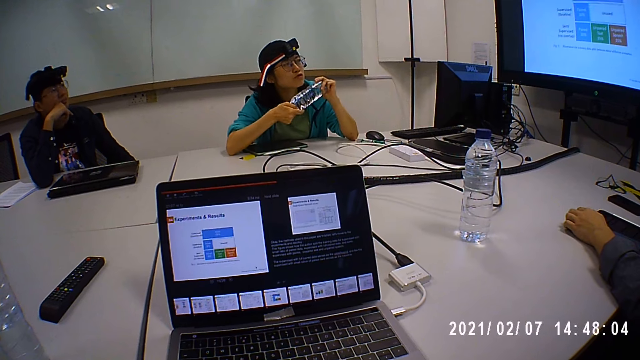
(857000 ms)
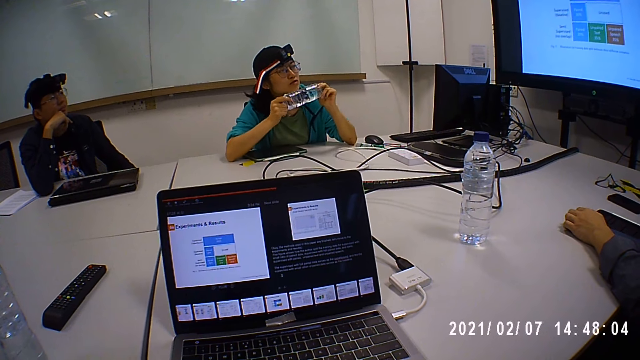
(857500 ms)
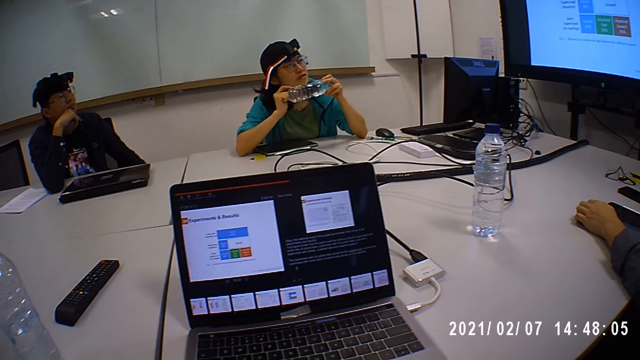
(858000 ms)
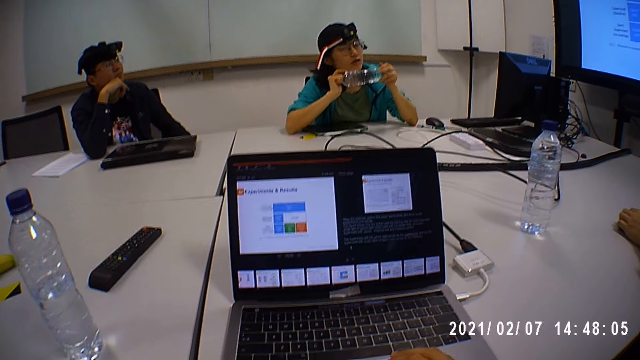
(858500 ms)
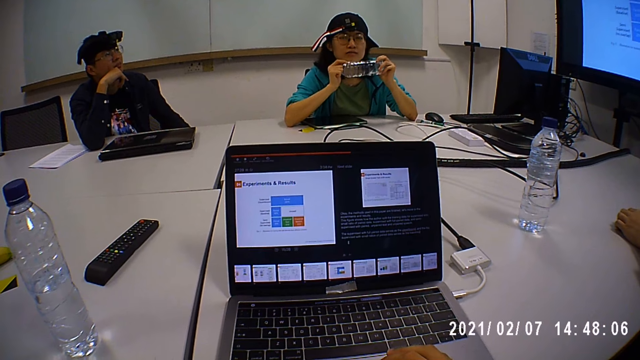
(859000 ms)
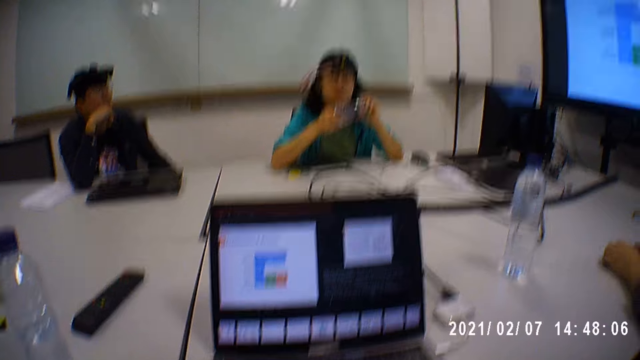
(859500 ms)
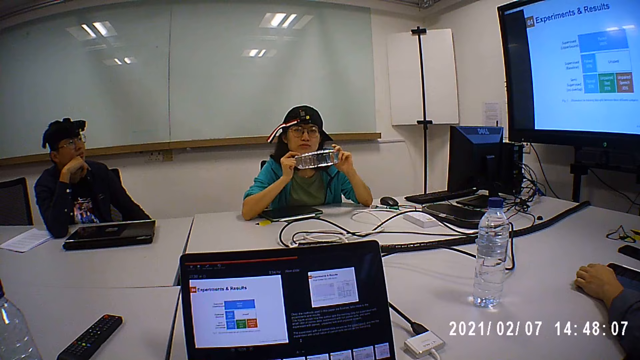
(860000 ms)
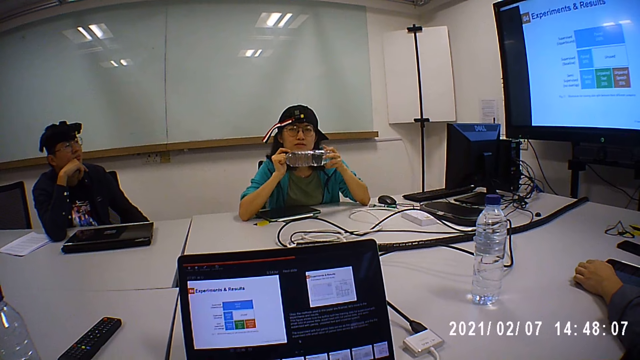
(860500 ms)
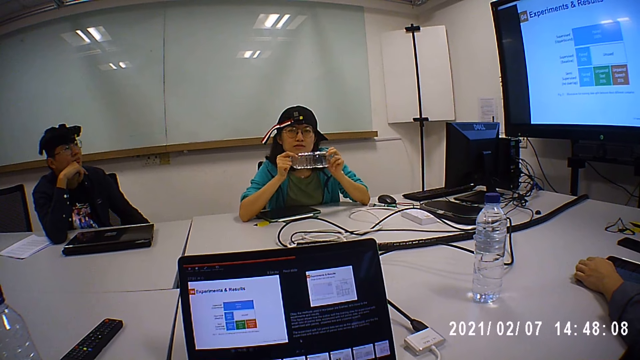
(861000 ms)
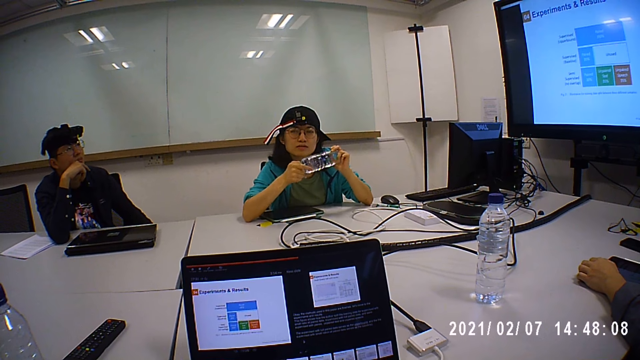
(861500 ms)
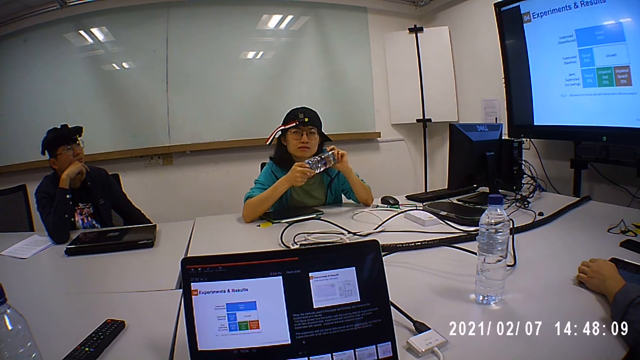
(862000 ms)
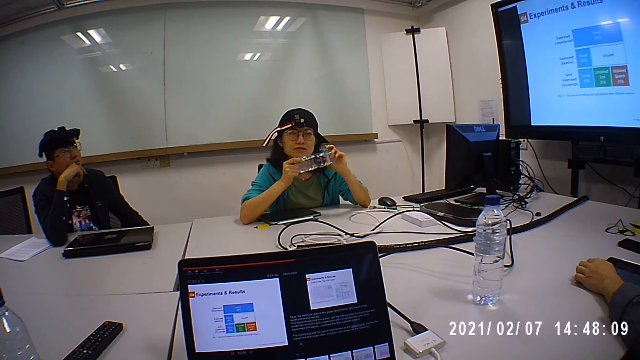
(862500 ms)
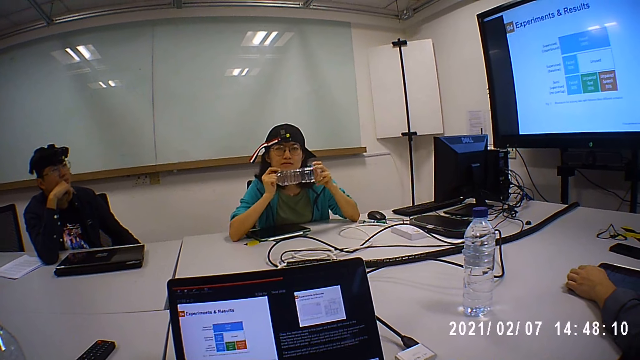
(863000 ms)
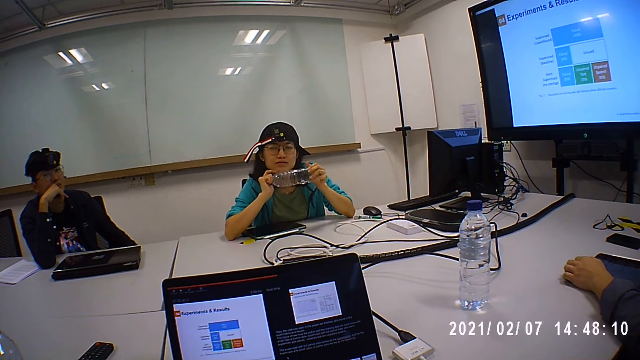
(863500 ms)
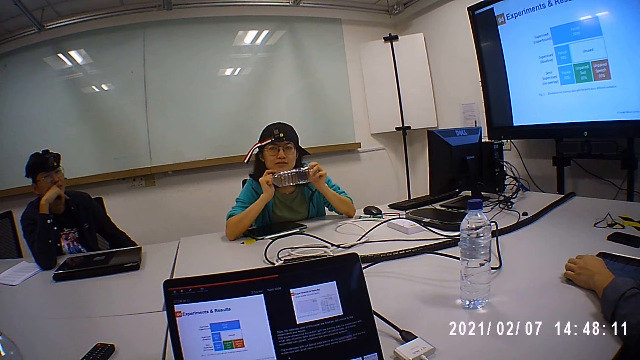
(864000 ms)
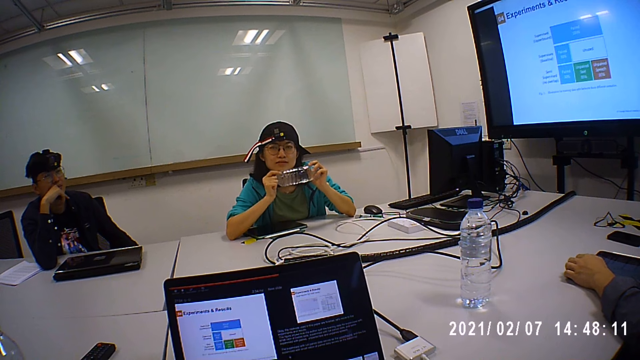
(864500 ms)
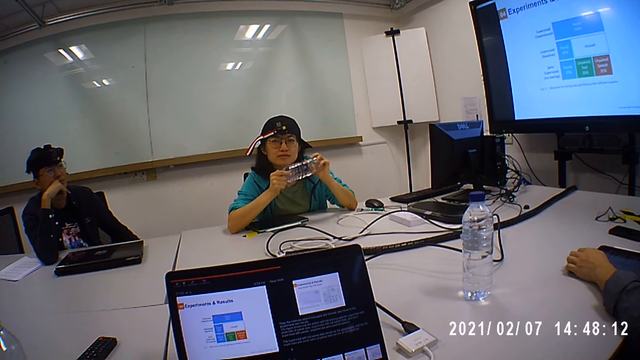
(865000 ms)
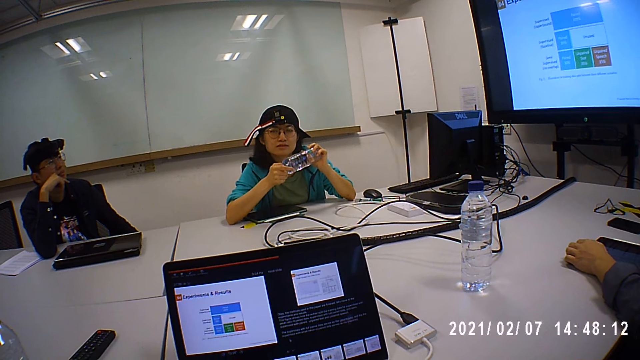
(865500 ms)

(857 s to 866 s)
A lady plays with the bottle.

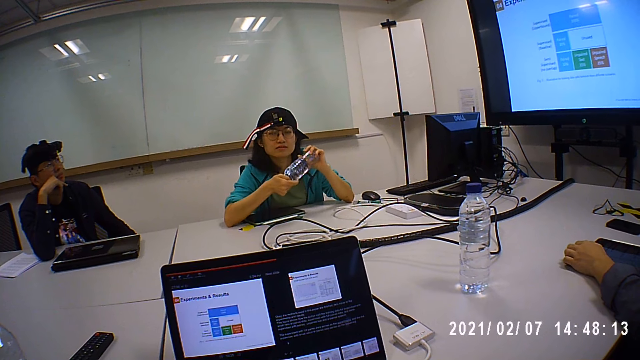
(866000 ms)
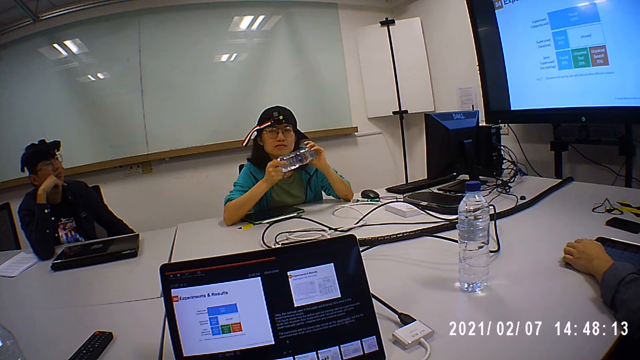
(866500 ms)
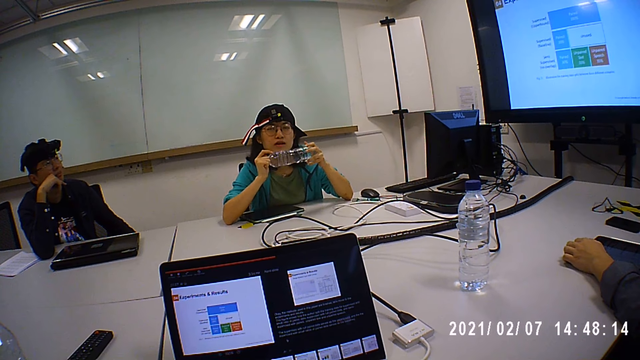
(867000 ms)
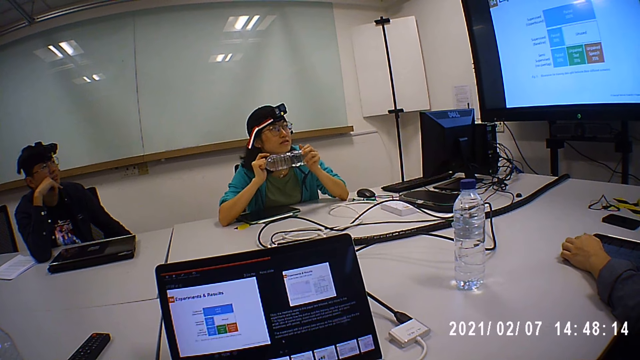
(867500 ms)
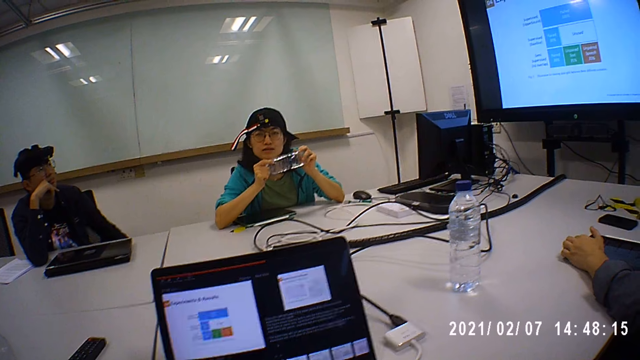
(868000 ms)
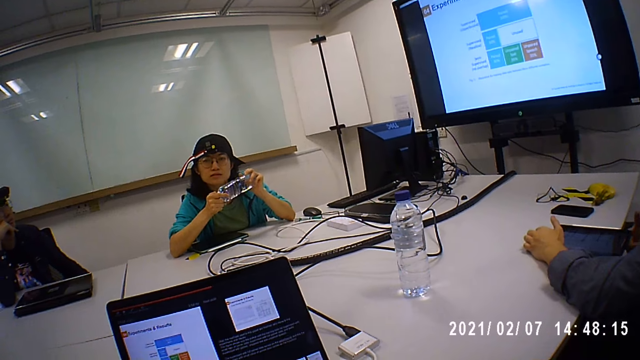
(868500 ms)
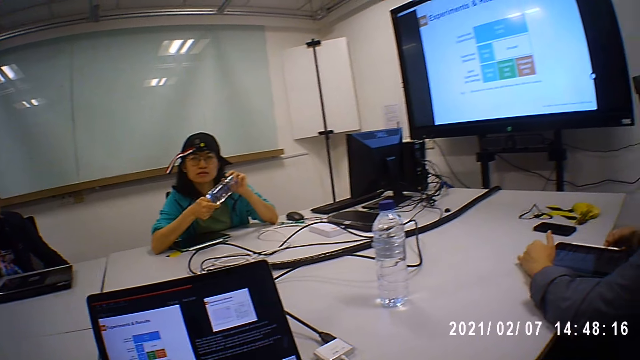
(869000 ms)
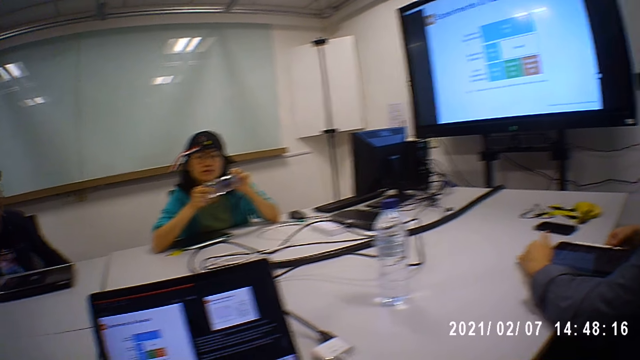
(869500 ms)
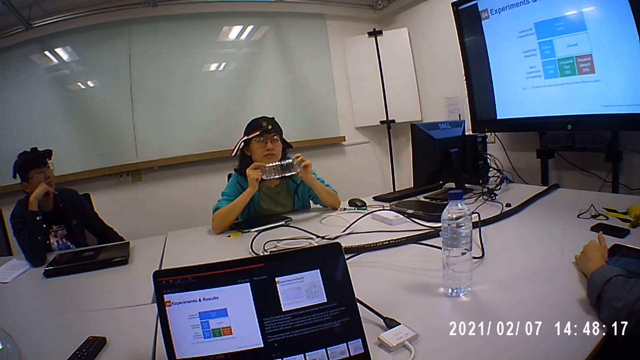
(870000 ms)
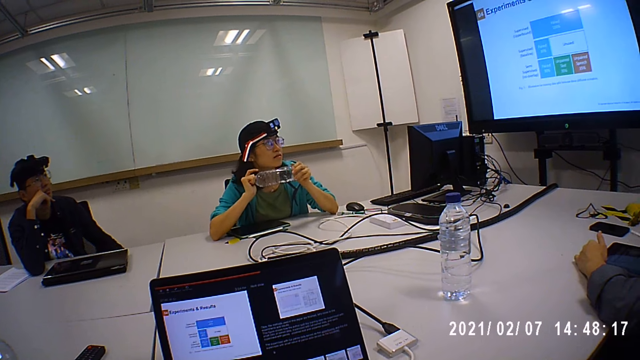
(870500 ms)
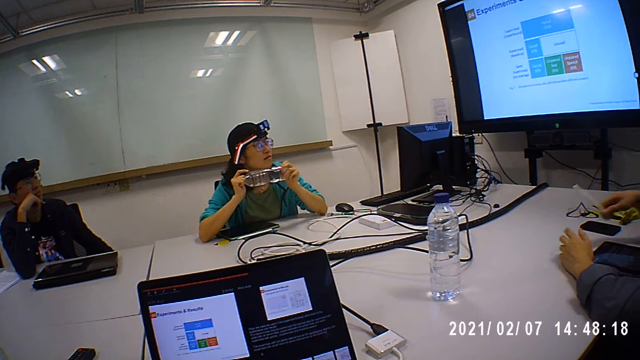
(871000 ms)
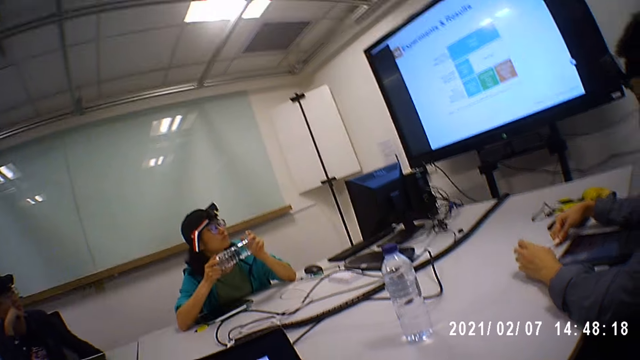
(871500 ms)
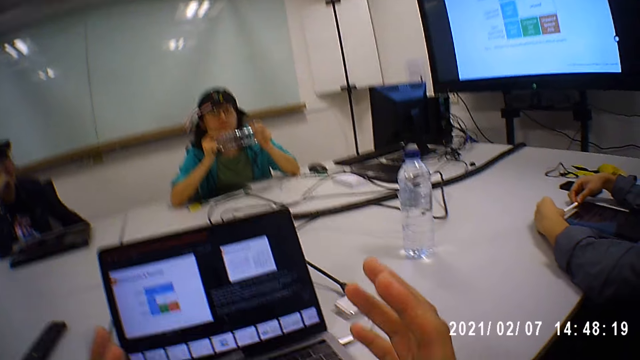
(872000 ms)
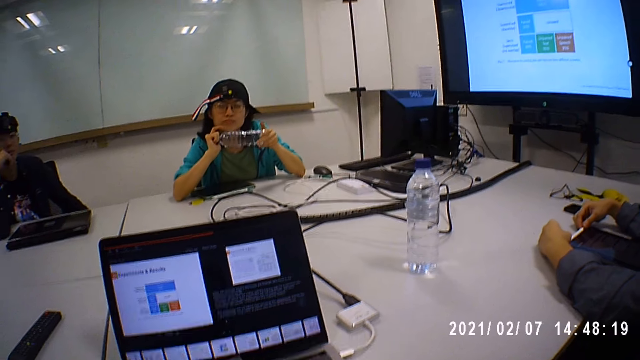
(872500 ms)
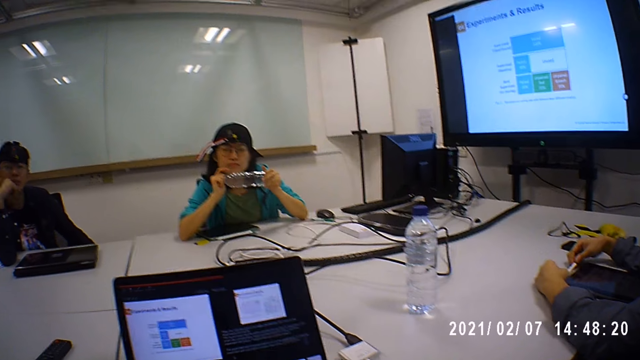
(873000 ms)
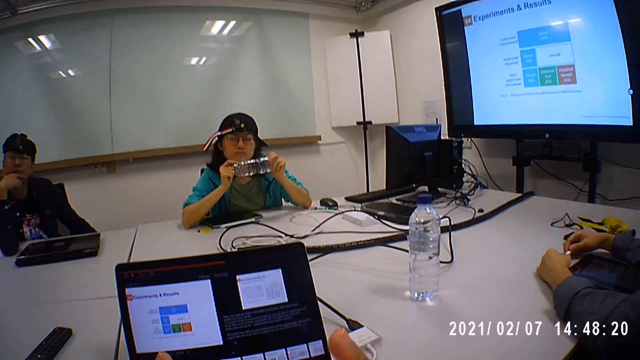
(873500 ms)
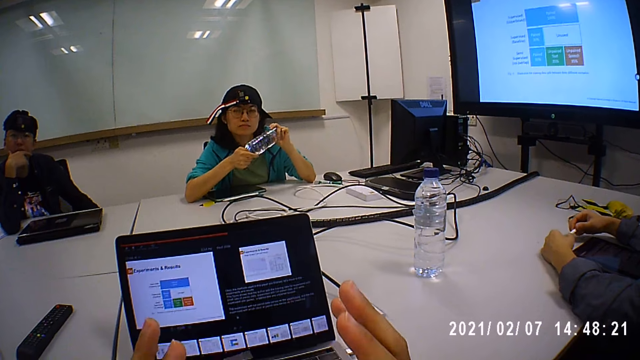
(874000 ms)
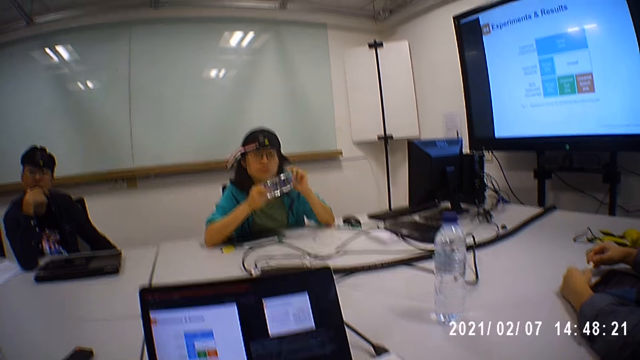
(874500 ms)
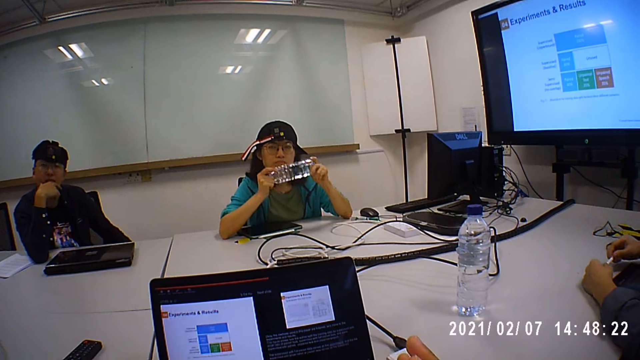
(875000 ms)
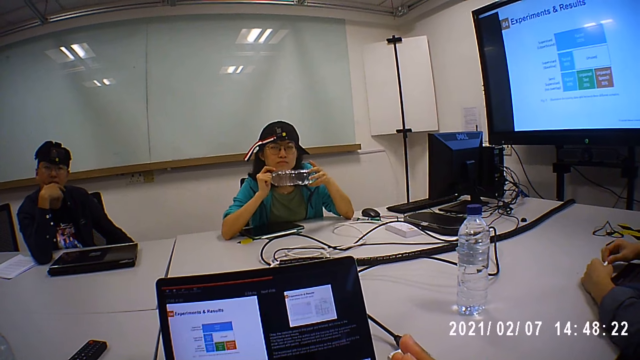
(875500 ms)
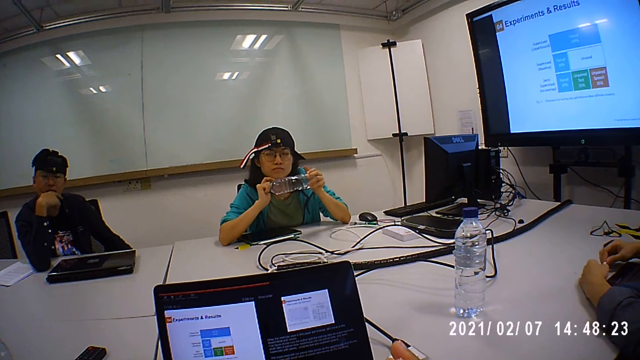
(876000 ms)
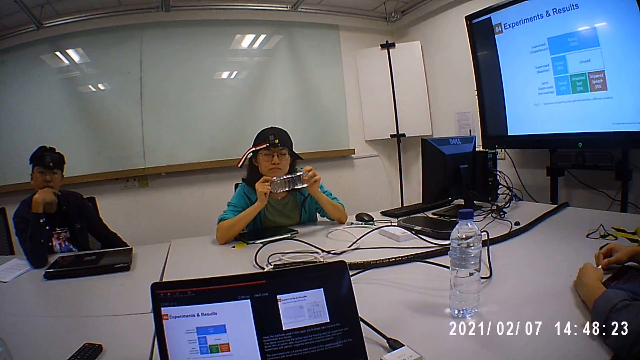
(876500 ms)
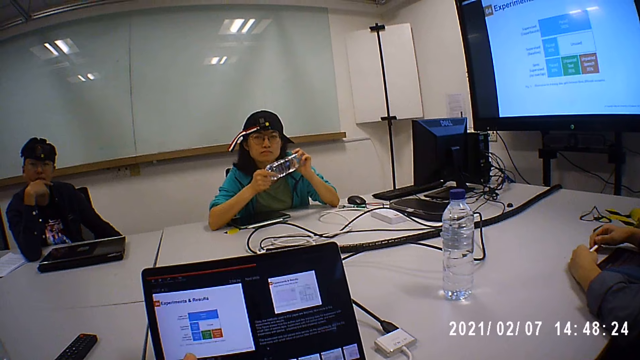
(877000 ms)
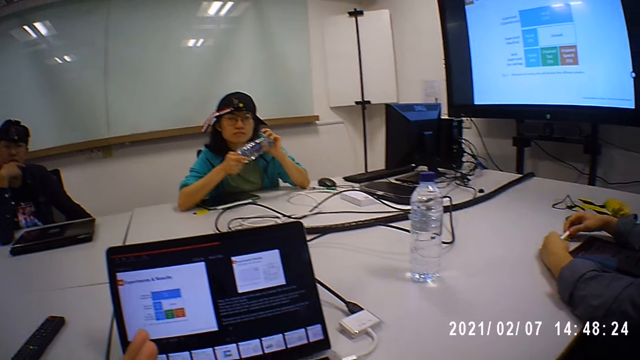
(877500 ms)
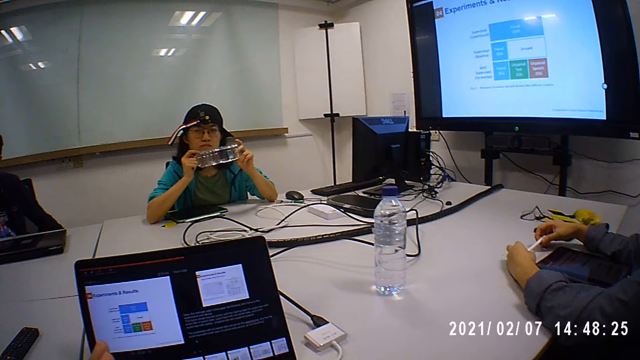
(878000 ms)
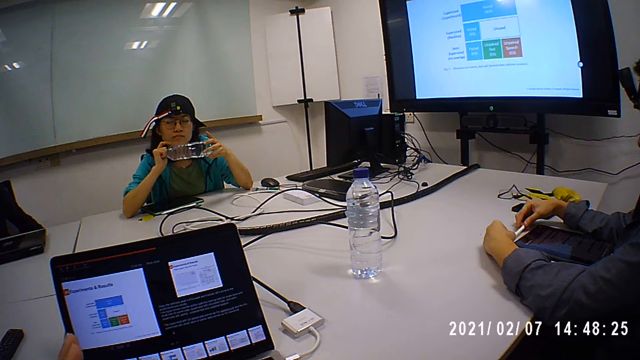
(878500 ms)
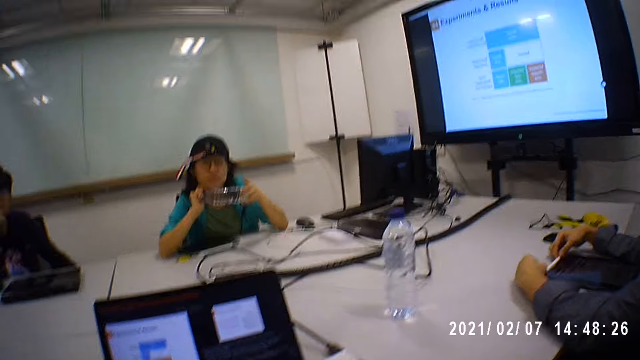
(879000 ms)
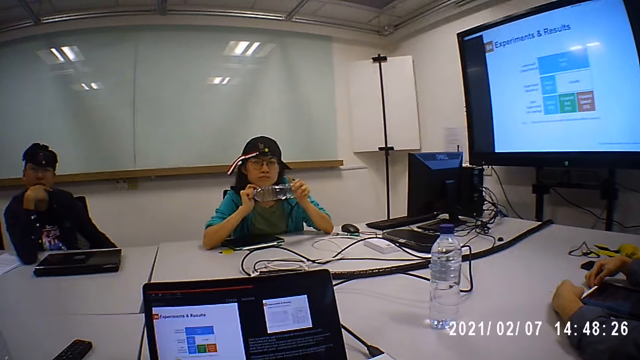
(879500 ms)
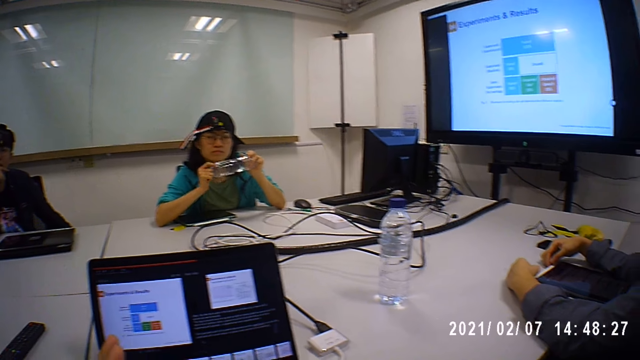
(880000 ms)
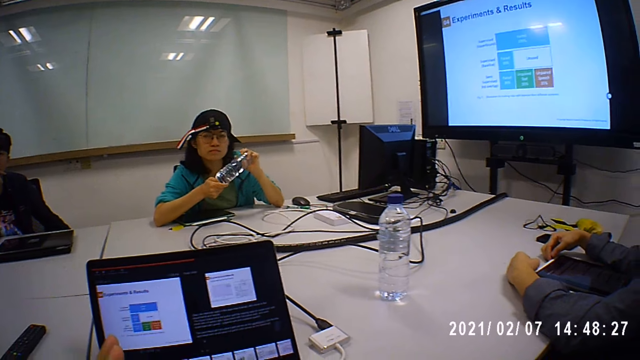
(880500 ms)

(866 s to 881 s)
The camera wearer converses with a lady. A man takes a pen from the table. The man holds the pen in his hands.
